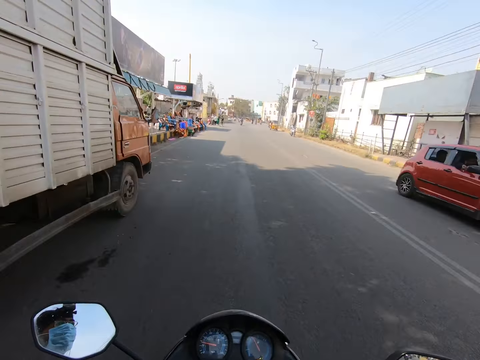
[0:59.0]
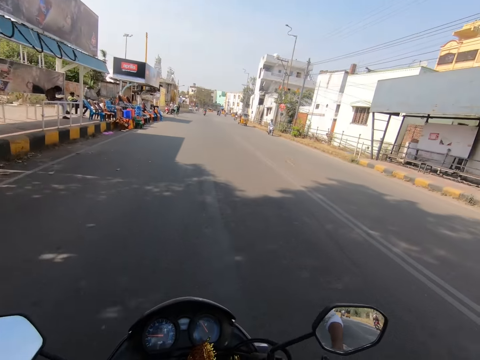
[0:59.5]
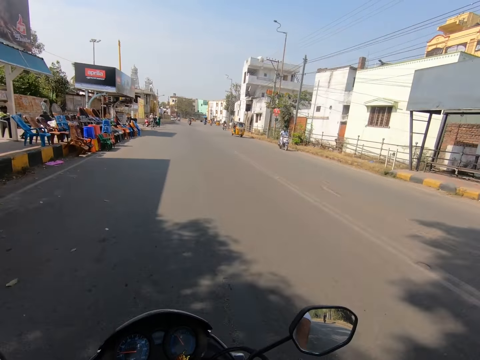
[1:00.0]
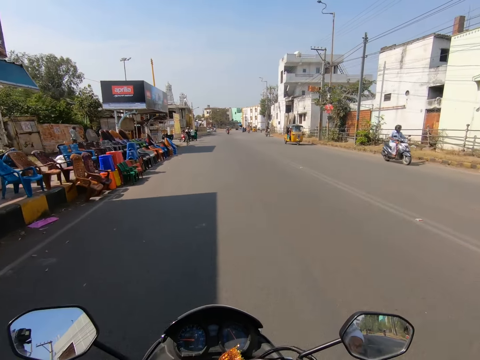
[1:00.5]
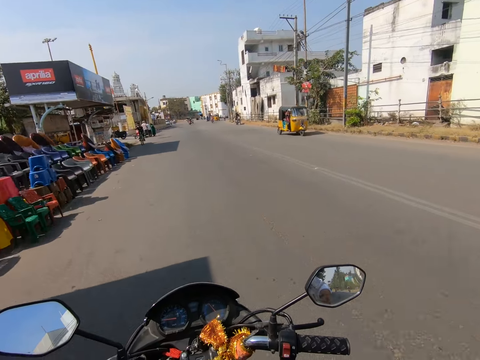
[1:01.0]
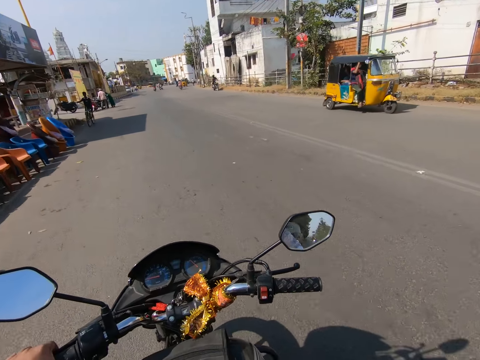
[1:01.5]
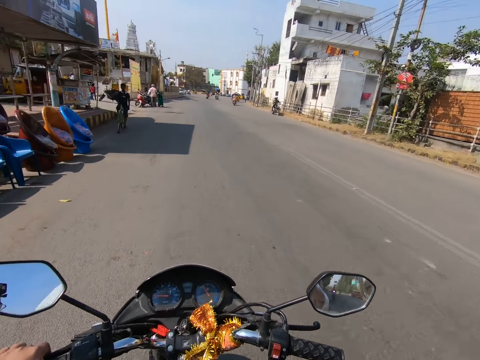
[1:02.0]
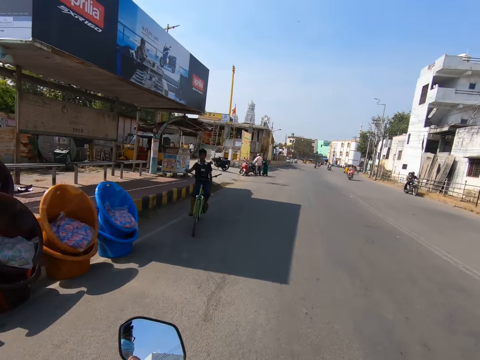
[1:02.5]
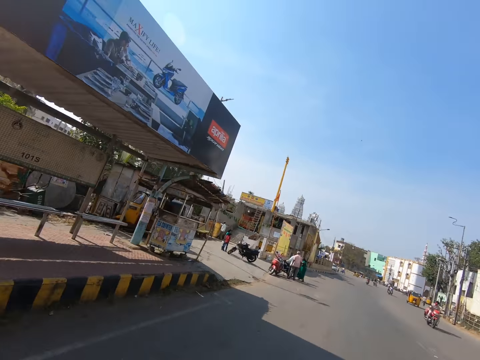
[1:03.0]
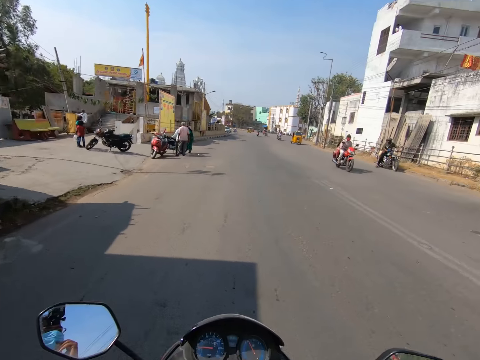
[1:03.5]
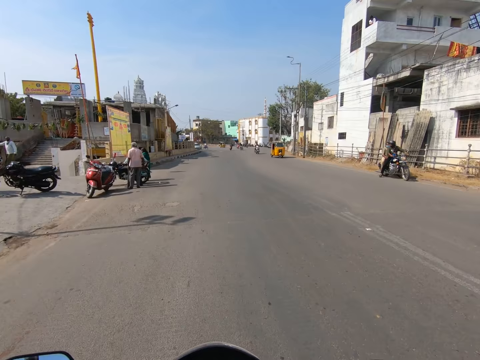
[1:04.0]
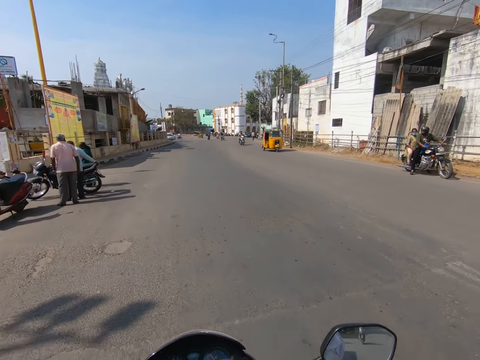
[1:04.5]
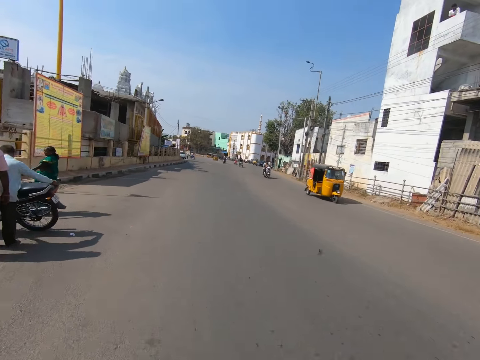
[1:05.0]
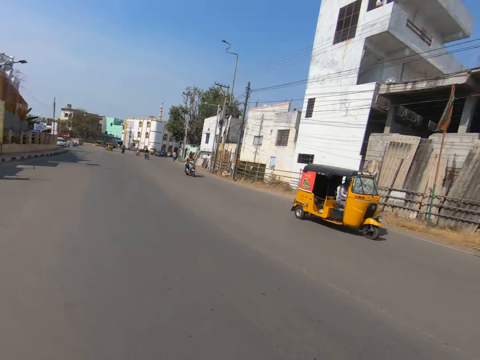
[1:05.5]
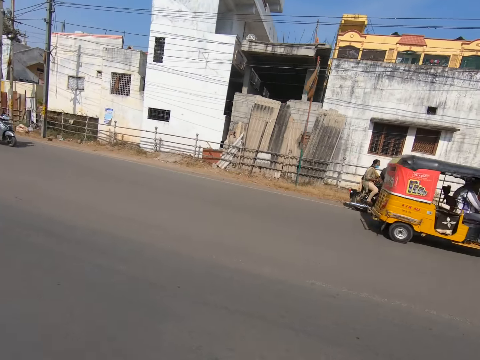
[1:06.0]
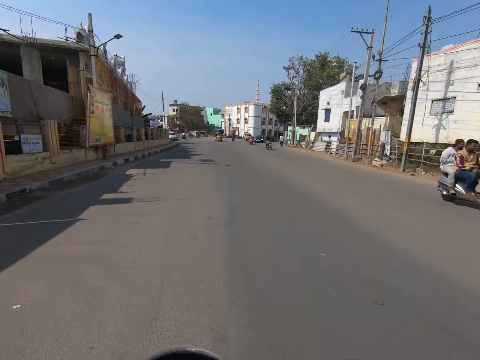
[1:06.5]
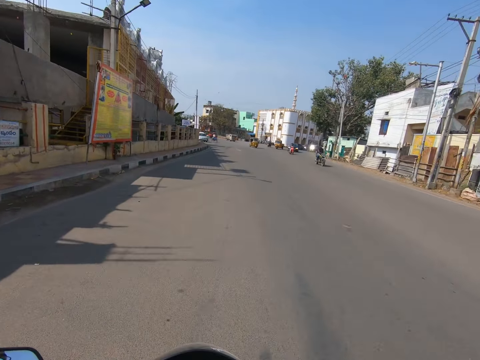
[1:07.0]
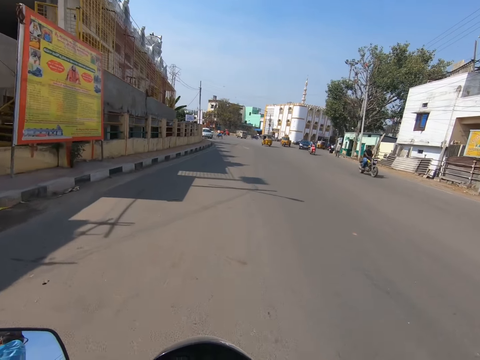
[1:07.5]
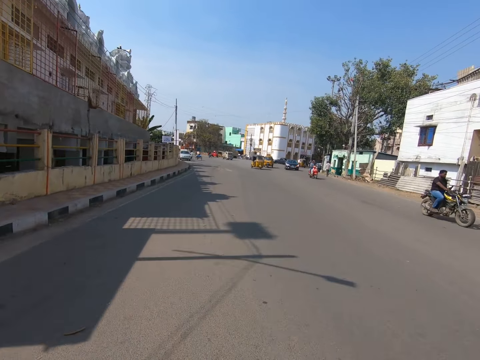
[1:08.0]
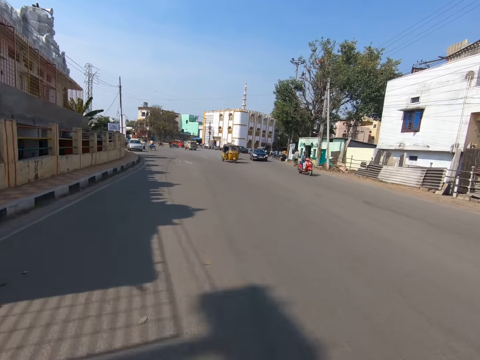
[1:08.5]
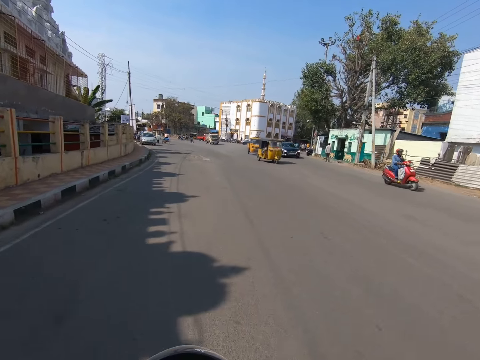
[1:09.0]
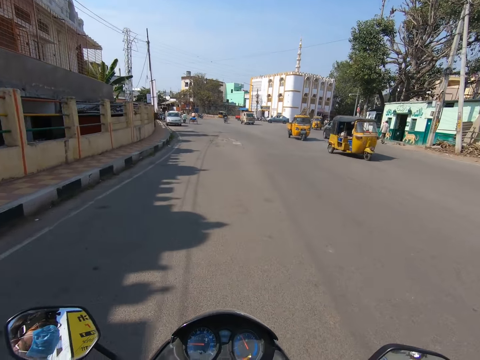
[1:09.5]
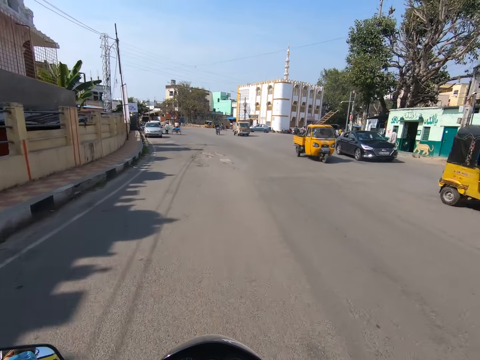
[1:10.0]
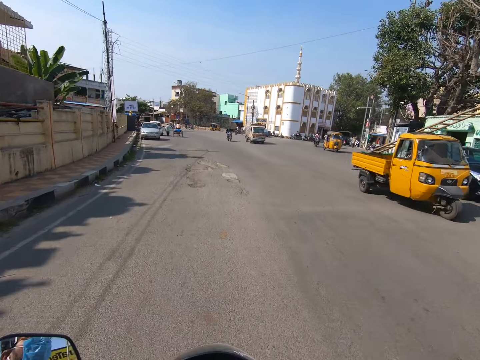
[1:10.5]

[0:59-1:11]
The camera wearer rides a motorcycle. They speak on the phone.

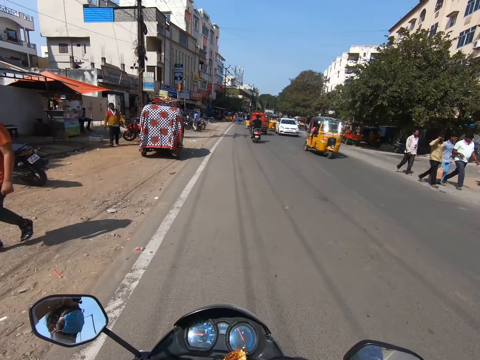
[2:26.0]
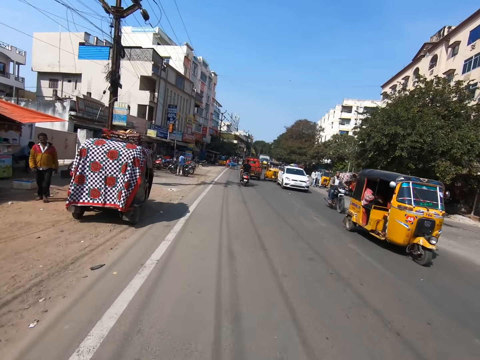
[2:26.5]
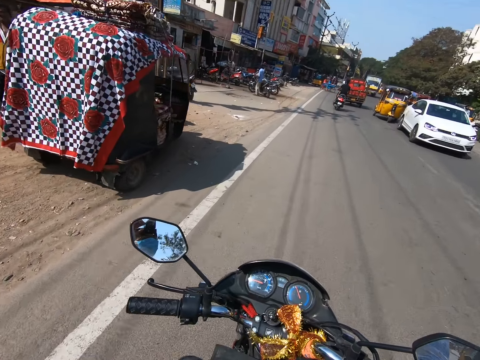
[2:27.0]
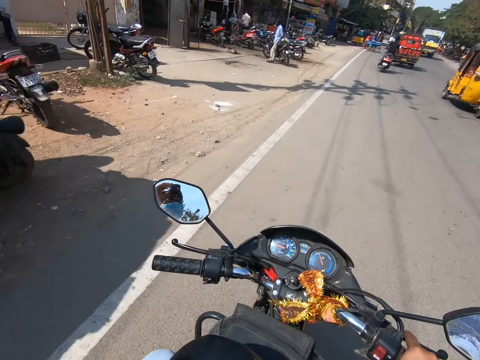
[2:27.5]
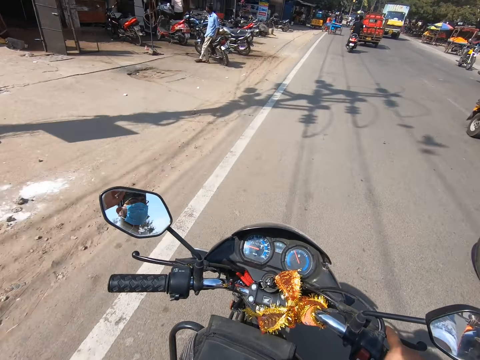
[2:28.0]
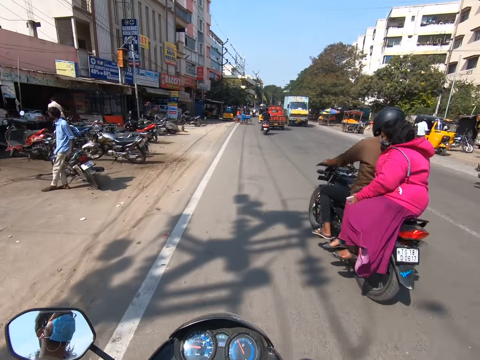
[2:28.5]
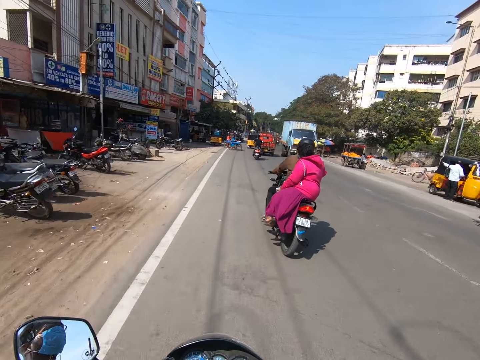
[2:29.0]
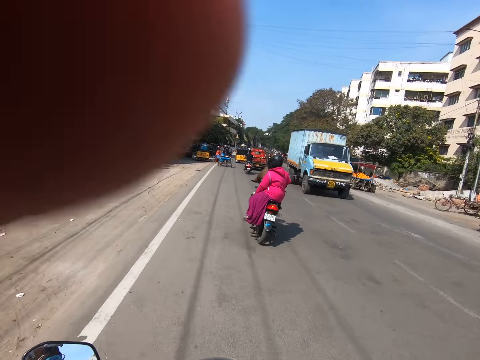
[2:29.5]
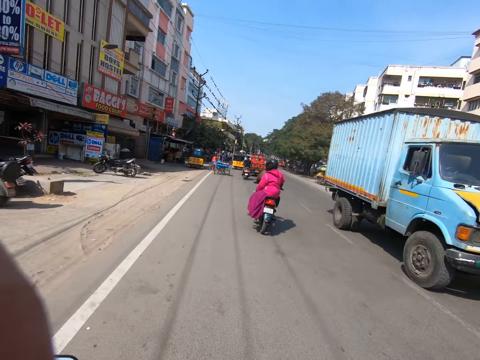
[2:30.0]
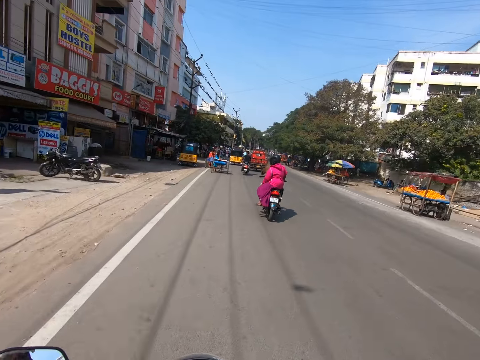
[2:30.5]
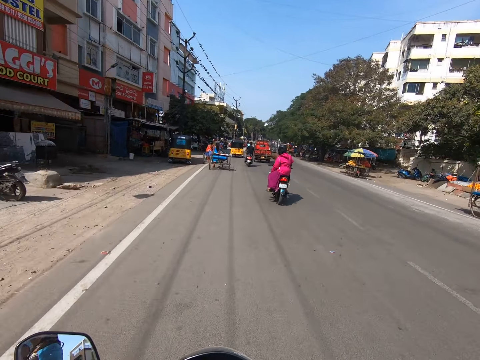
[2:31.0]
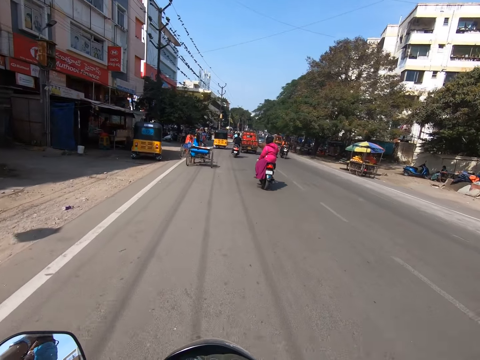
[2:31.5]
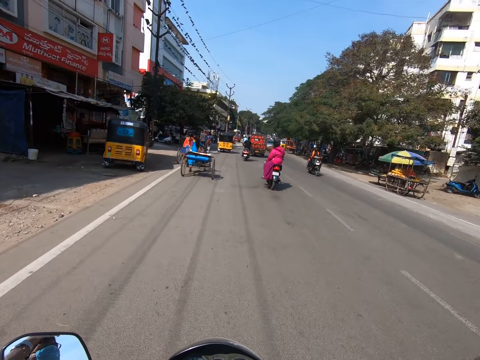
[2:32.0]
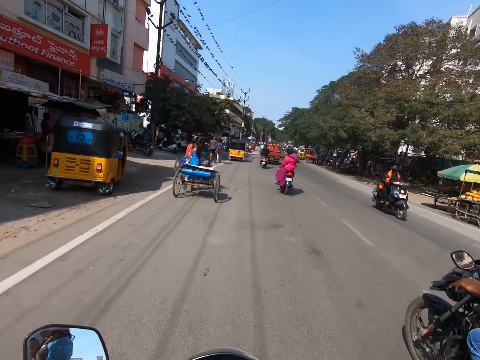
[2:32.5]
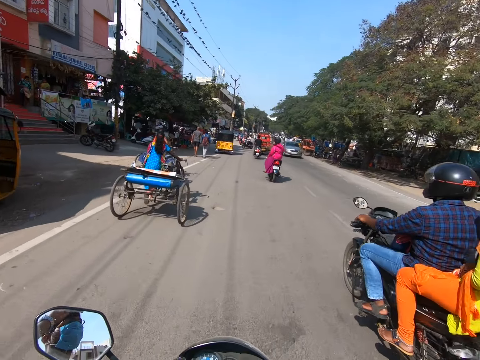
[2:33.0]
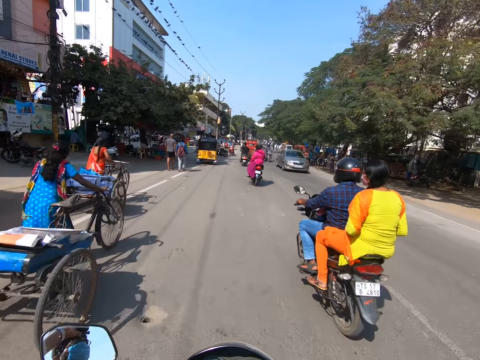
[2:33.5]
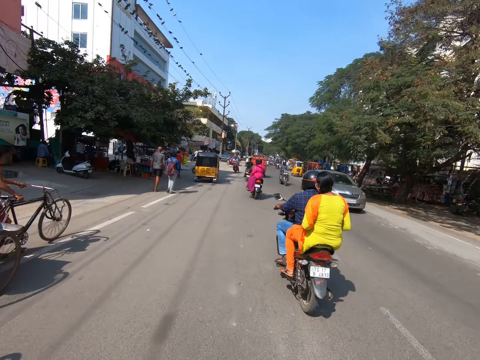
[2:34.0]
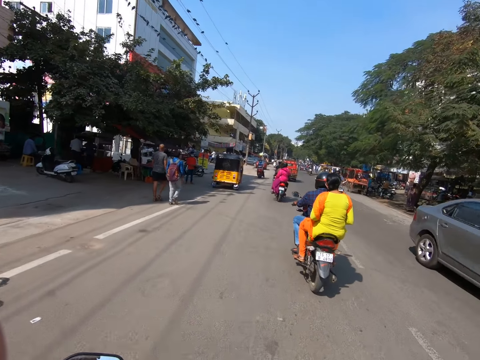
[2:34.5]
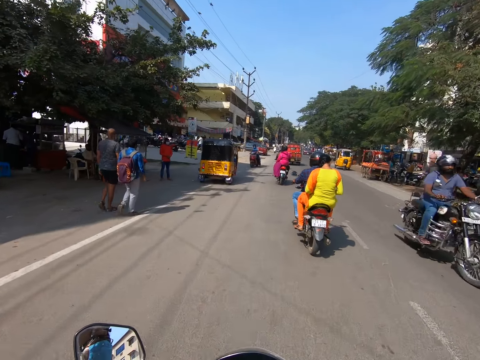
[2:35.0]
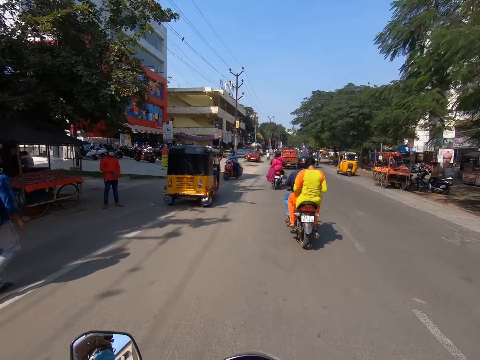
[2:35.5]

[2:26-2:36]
The camera wearer touches his face with his left hand. He adjusts the camera and rides the motorcycle.

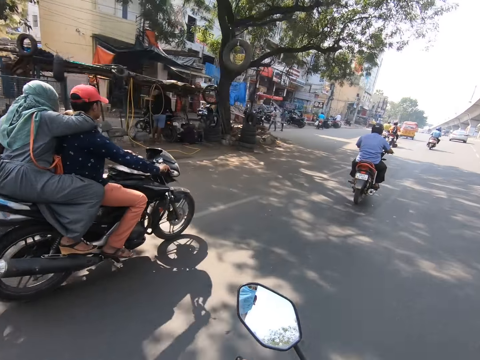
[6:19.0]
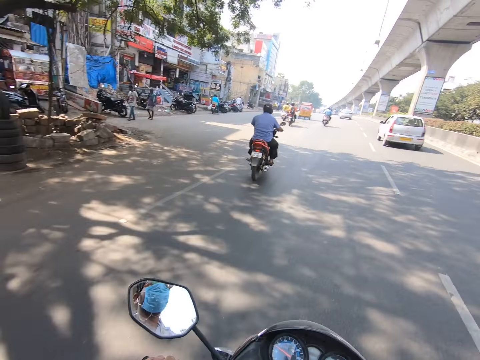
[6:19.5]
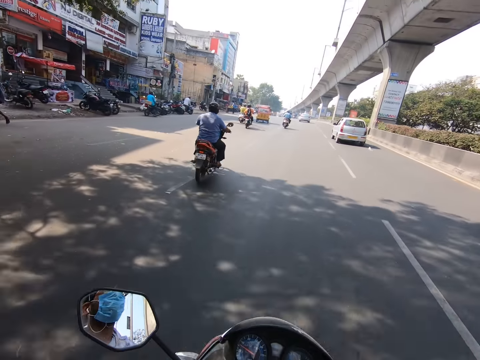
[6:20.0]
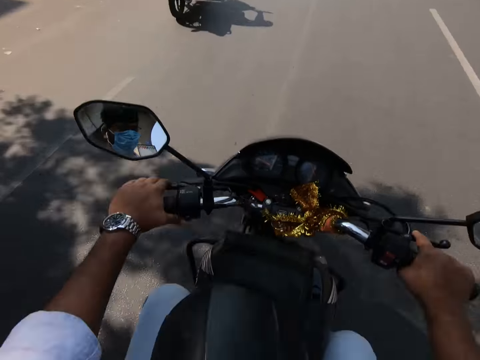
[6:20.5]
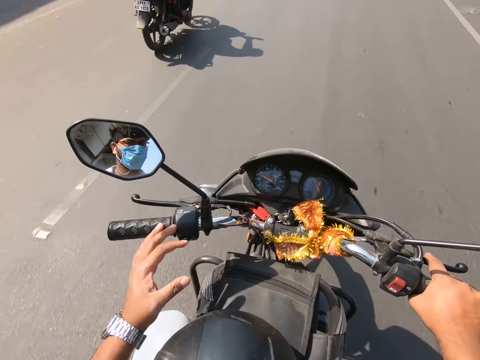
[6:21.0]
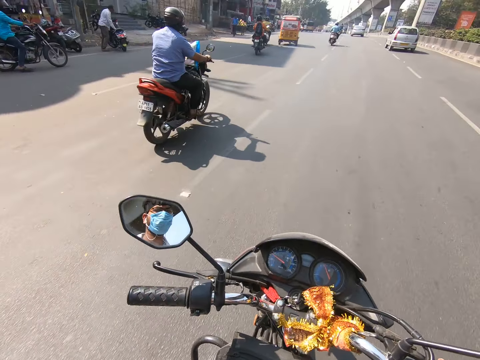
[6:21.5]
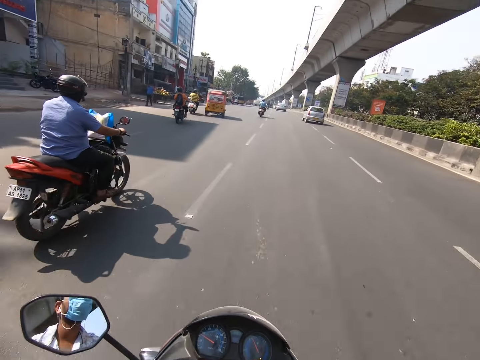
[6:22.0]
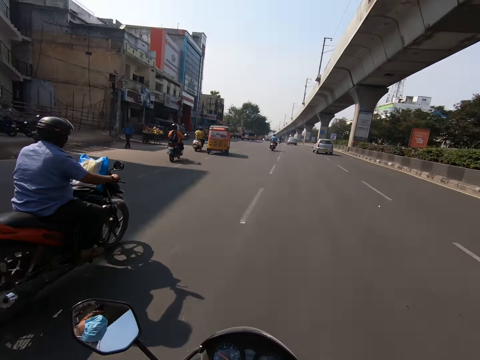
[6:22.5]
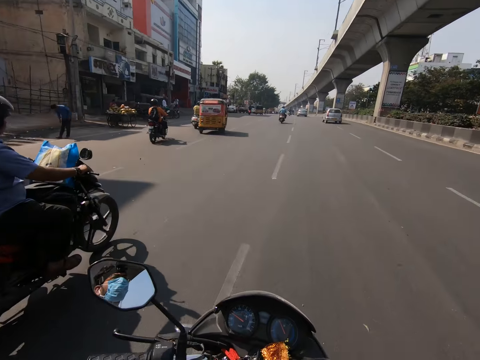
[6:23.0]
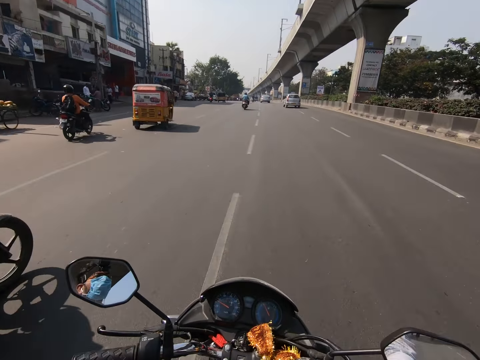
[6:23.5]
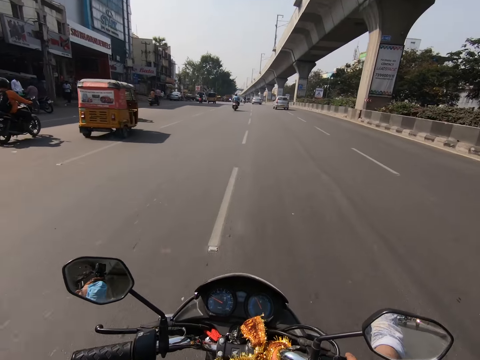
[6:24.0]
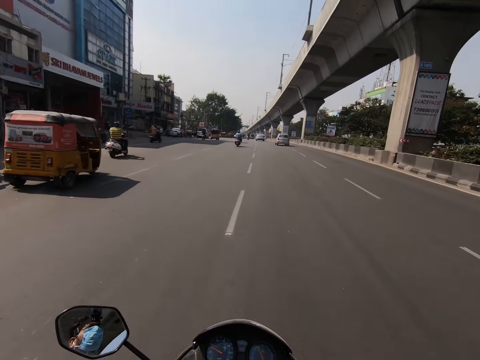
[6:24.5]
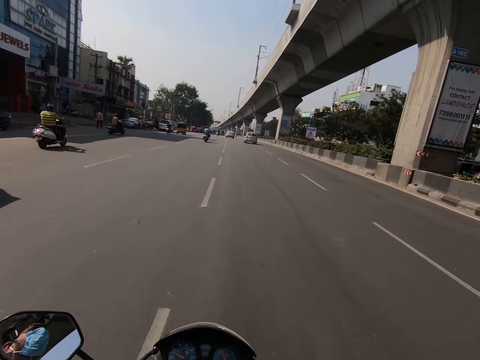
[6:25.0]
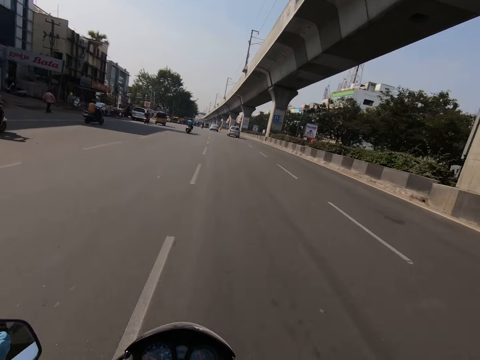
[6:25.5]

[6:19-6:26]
The camera wearer holds the handlebar of the motorbike with his right hand. He touches a helmet on the motorbike with his left hand.
